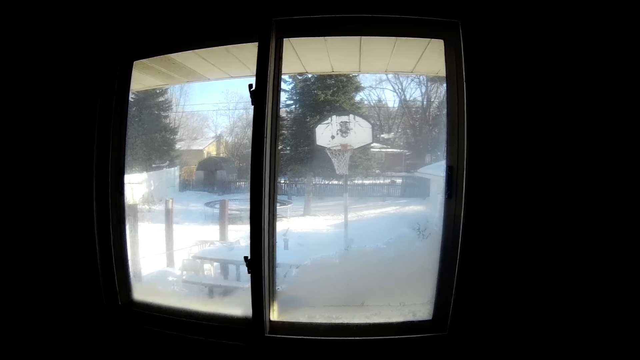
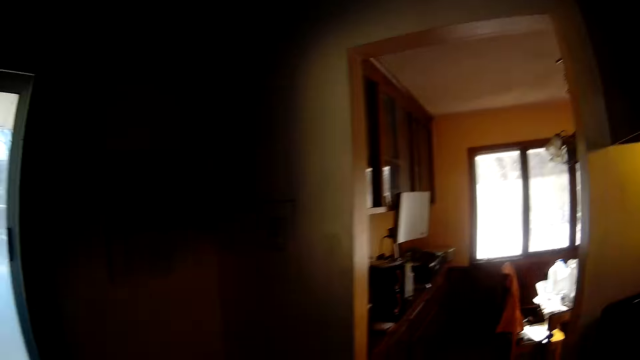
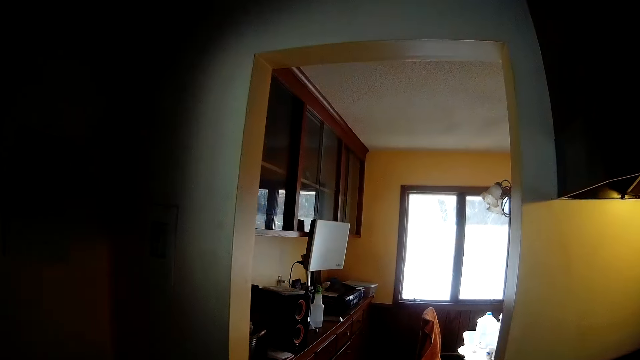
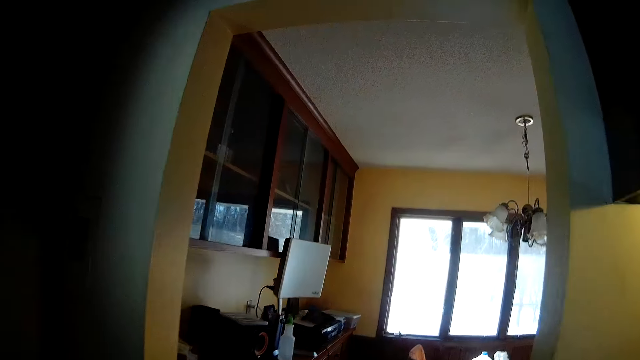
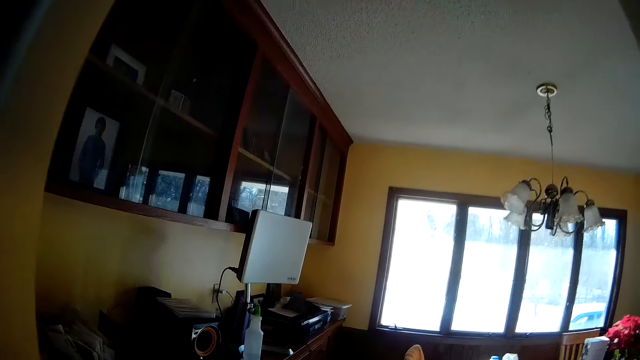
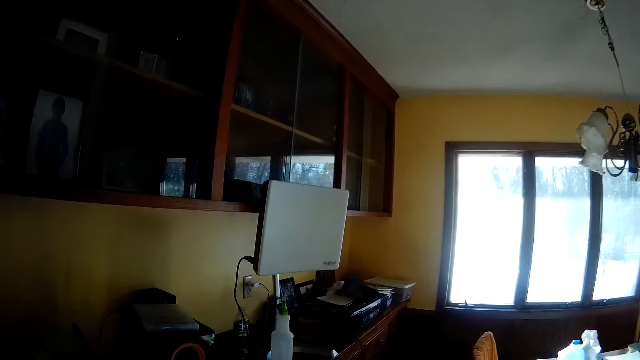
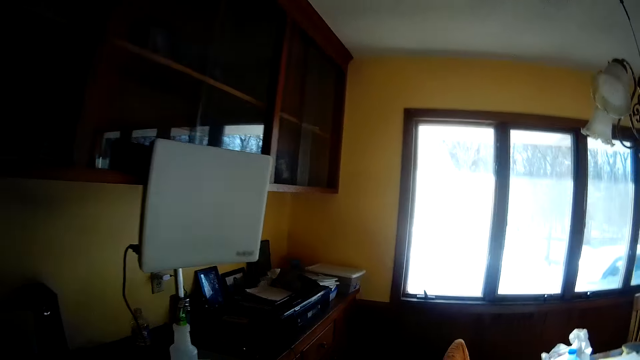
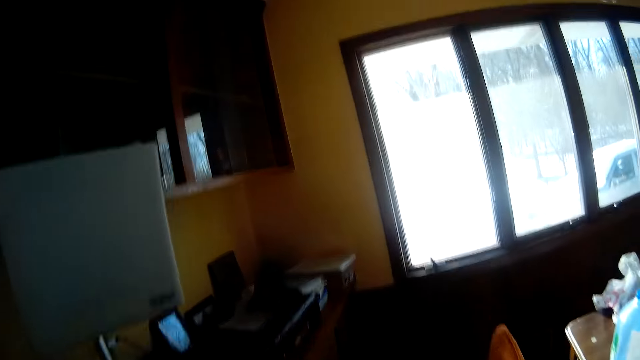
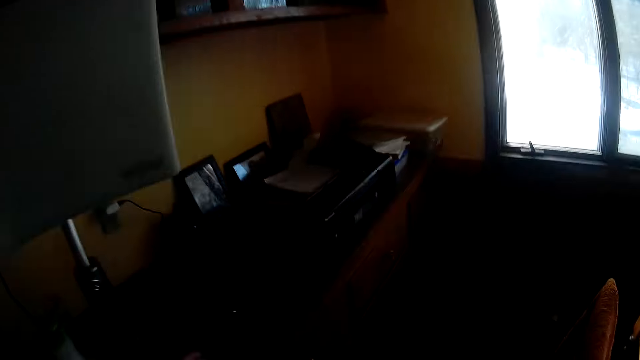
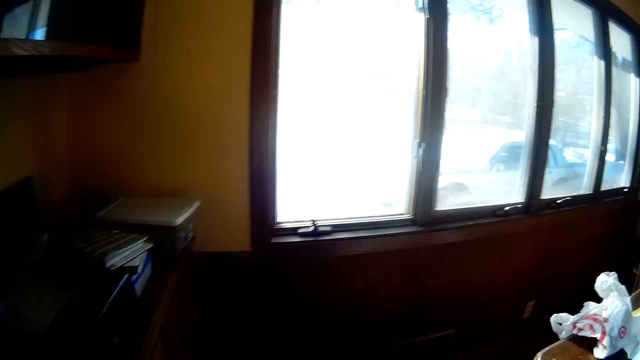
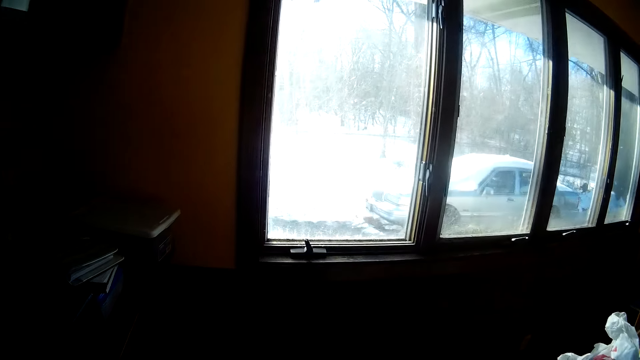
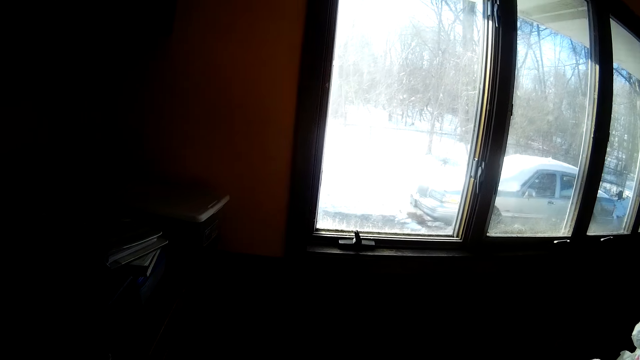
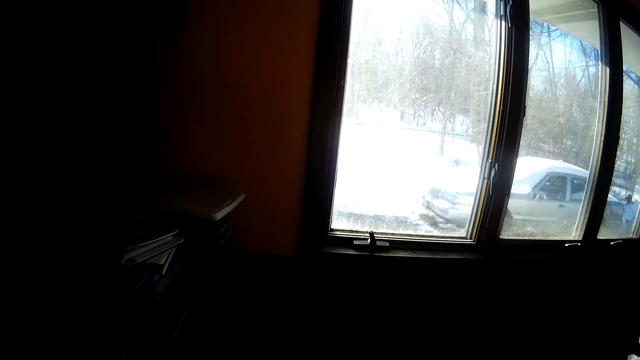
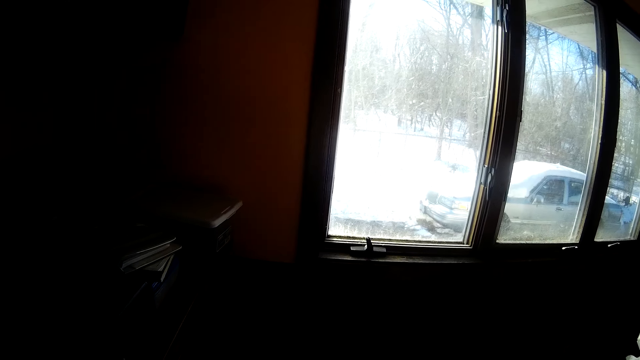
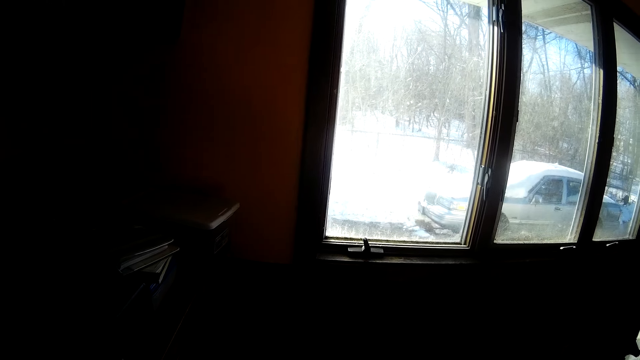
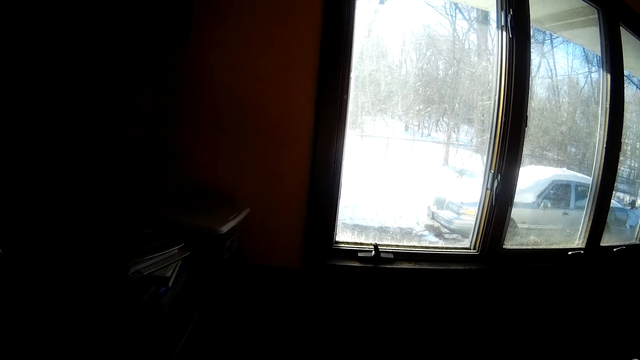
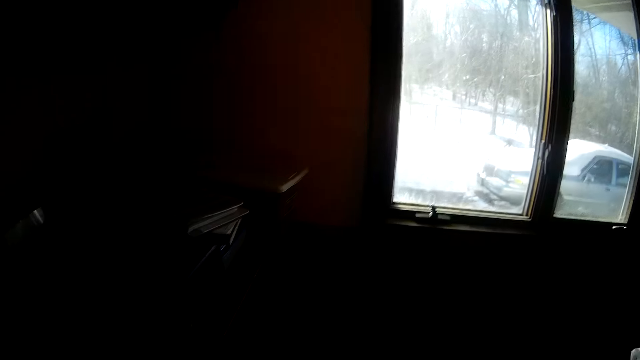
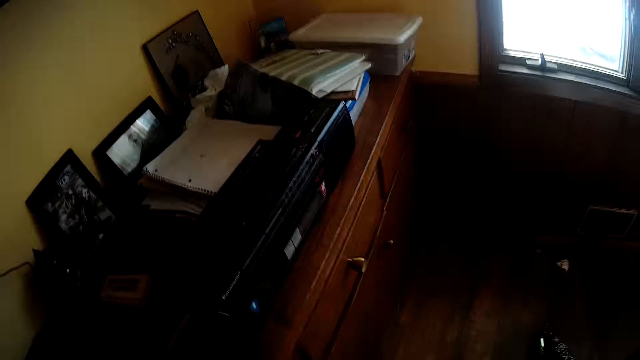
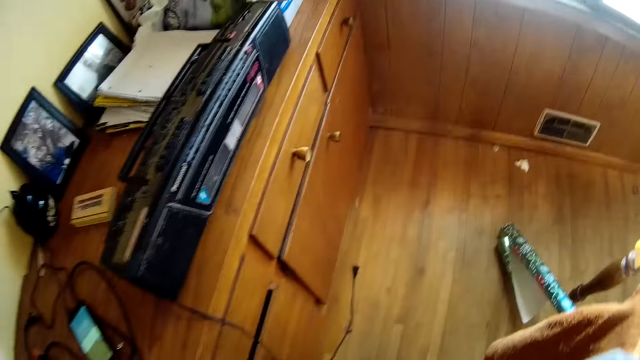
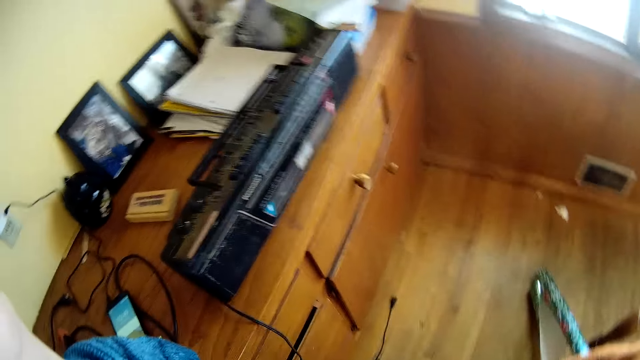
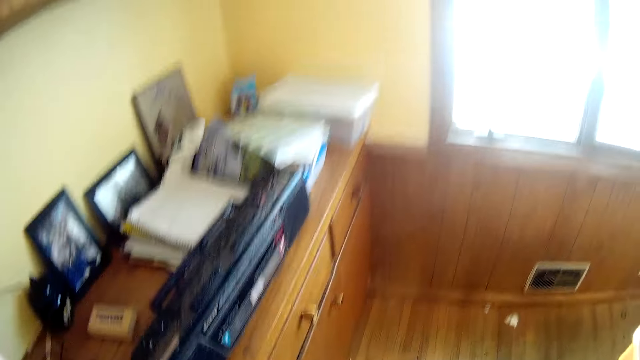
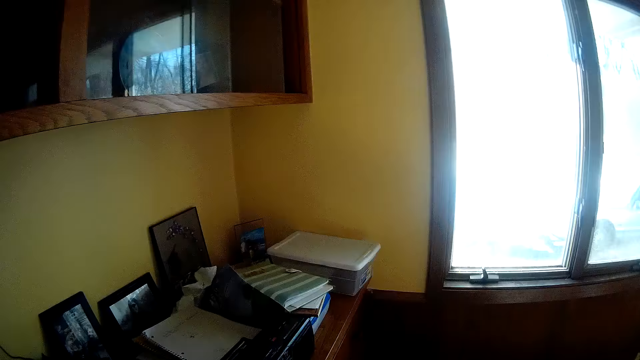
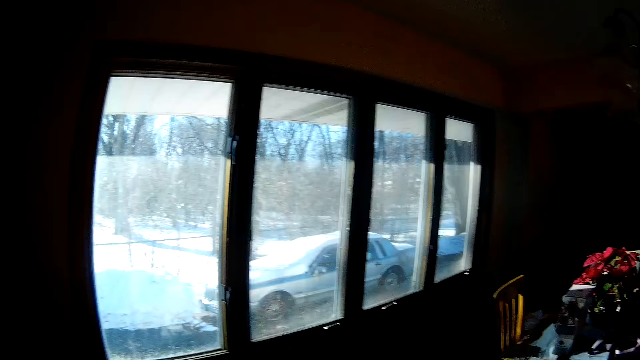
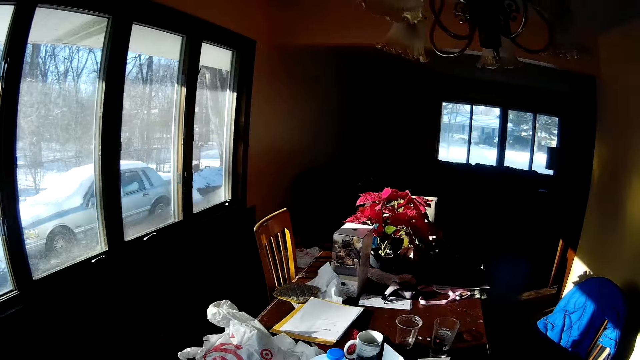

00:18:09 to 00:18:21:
The camera wearer walks out of the kitchen to a dining room. They look around.

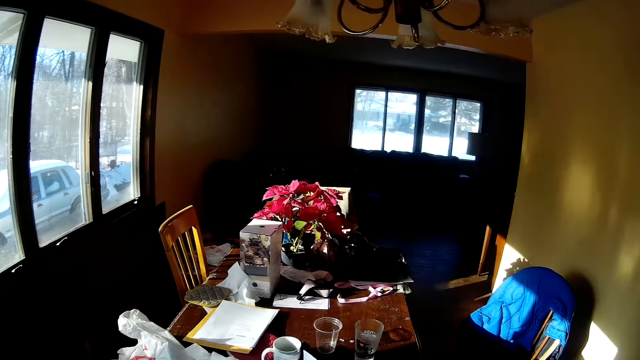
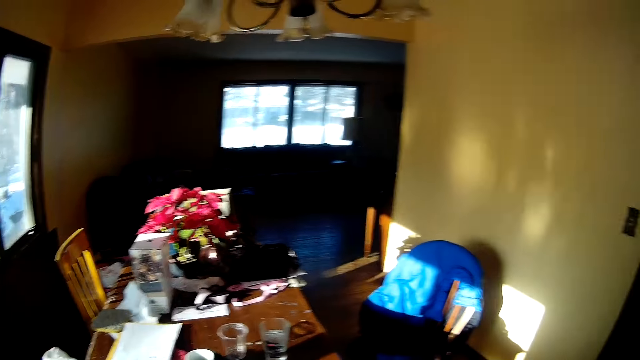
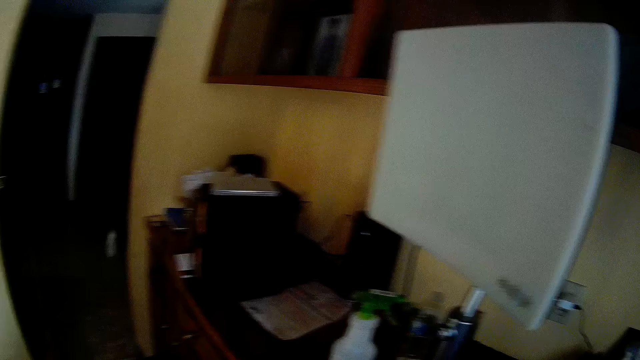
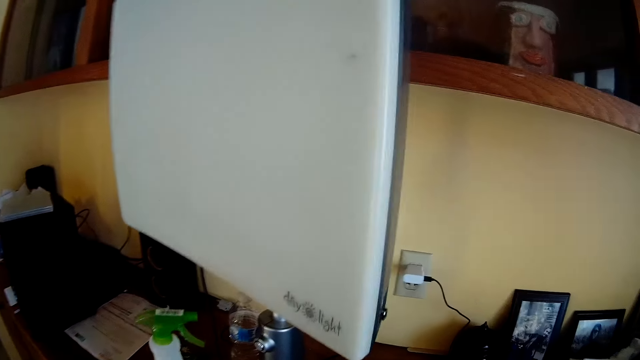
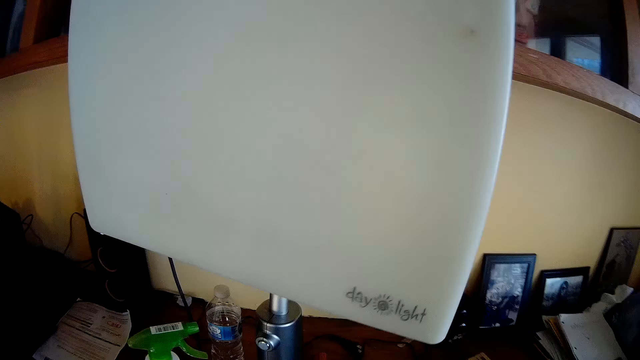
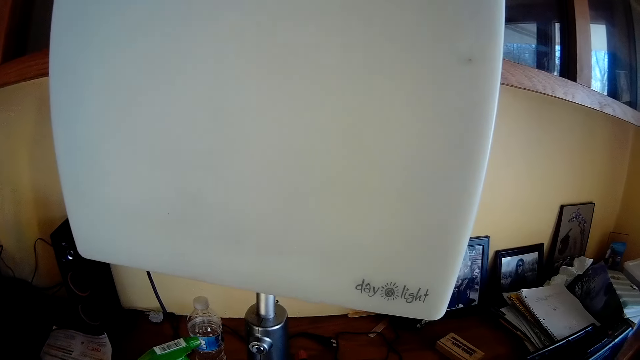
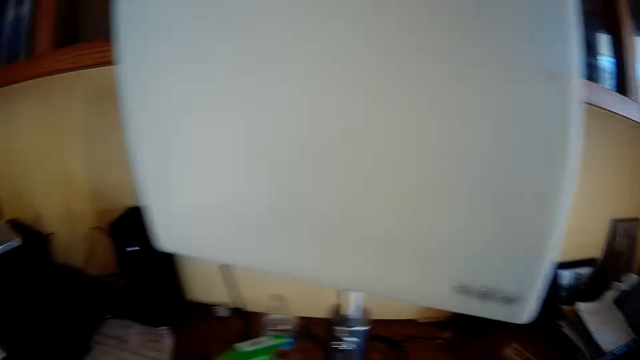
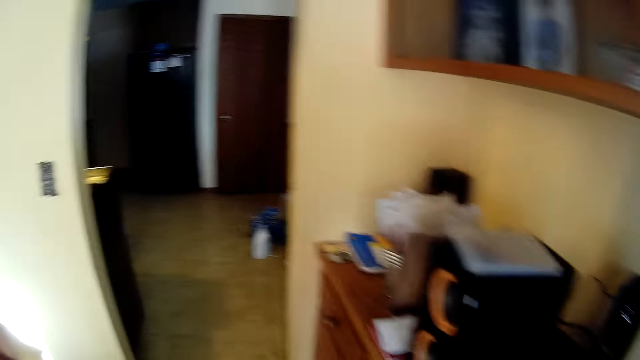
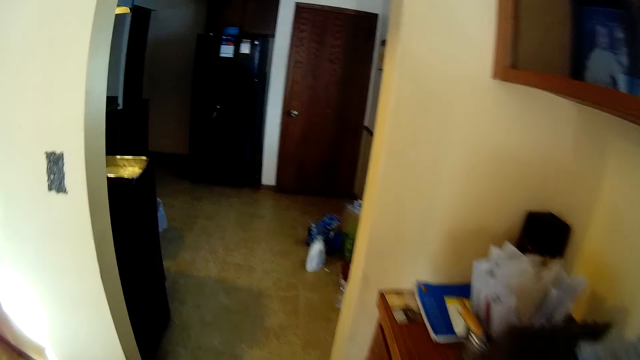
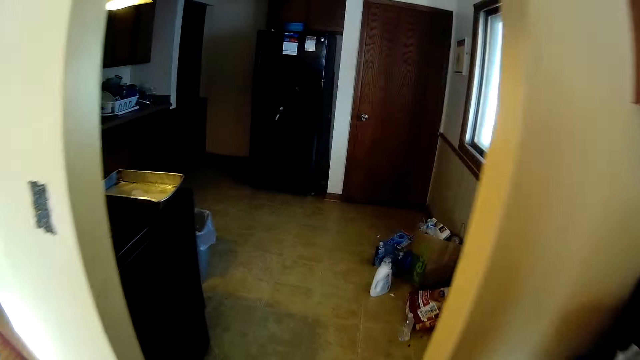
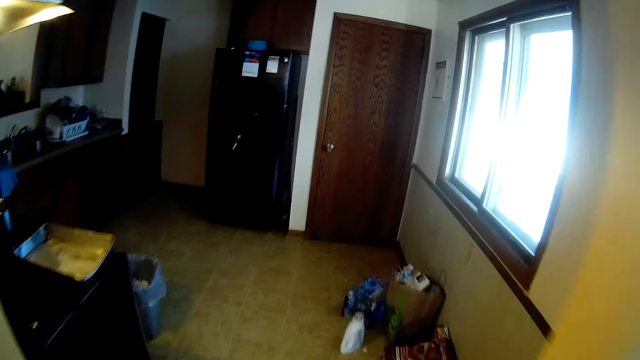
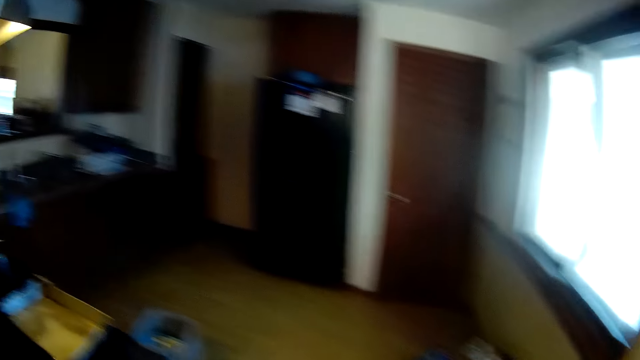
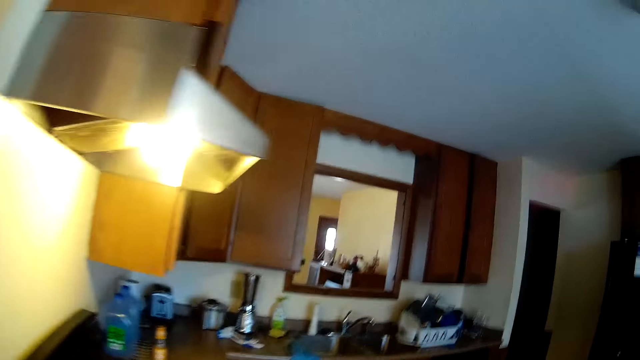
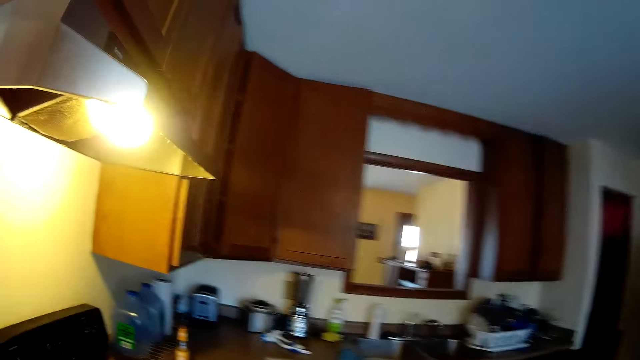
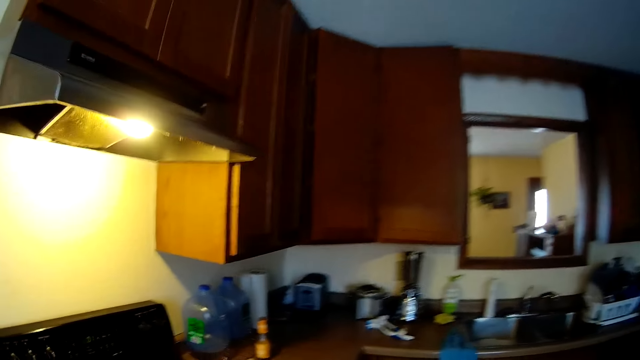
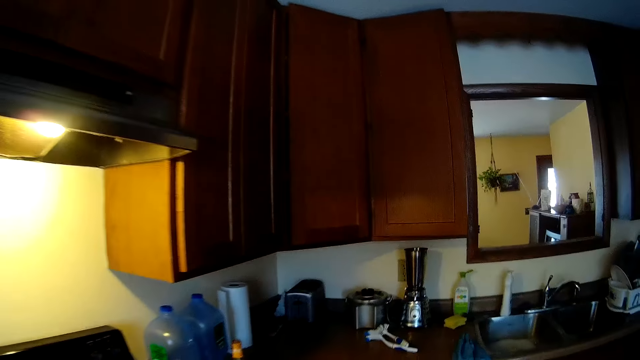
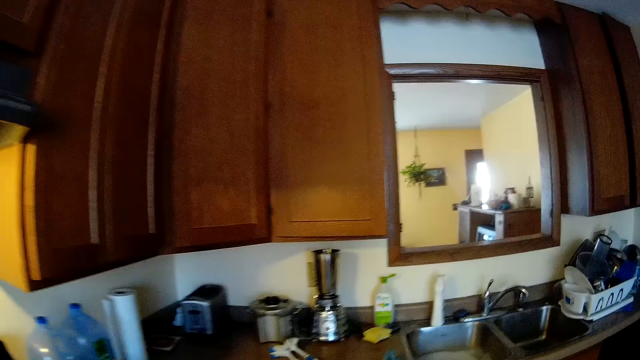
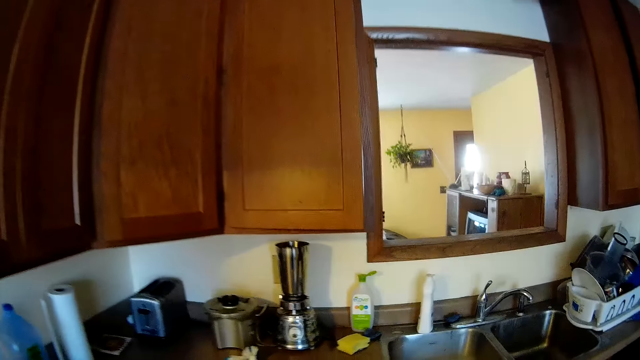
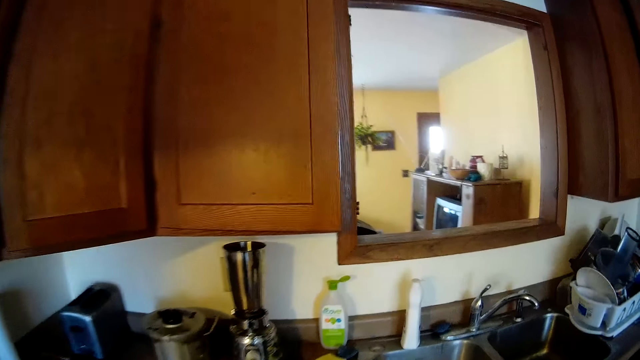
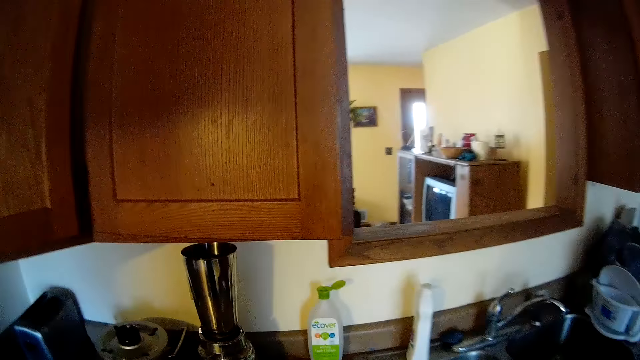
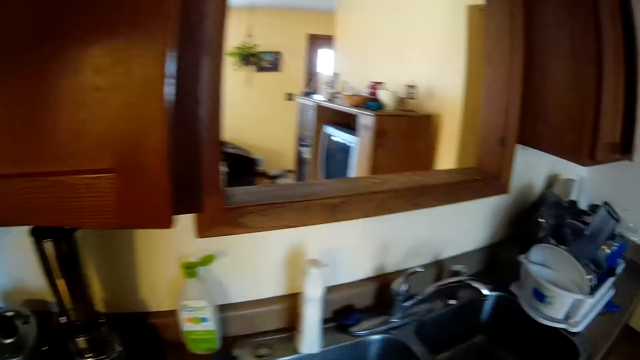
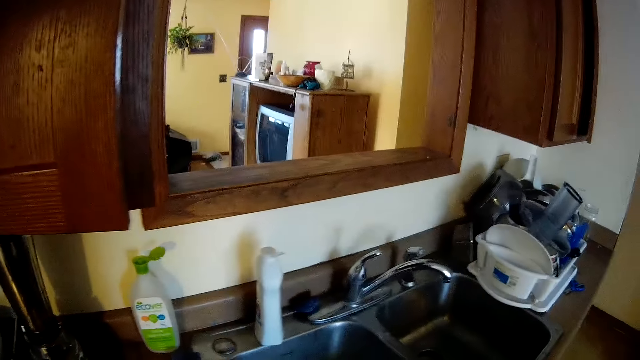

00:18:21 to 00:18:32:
The camera wearer walks into a kitchen.
